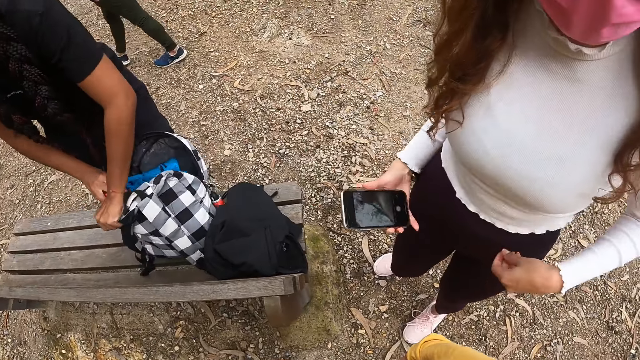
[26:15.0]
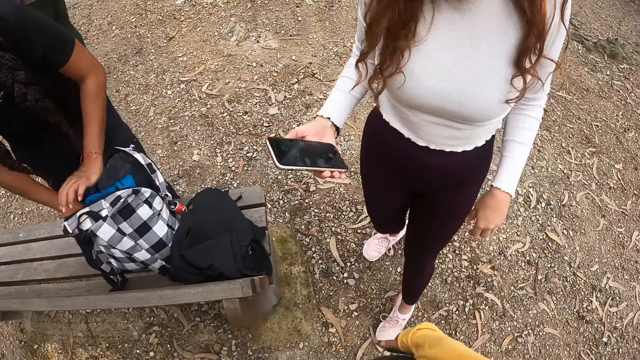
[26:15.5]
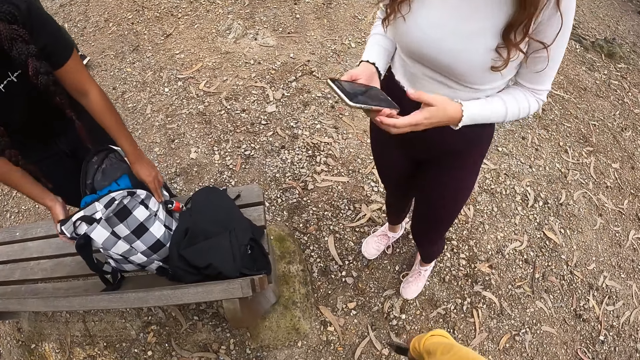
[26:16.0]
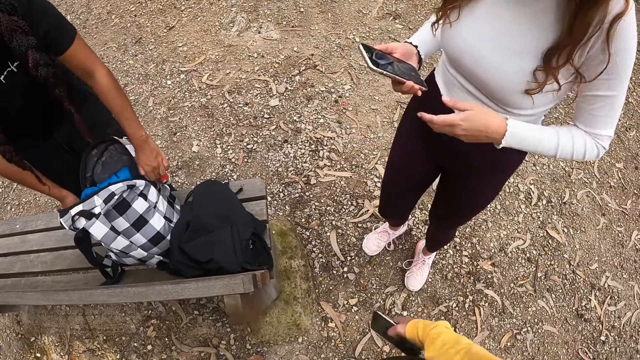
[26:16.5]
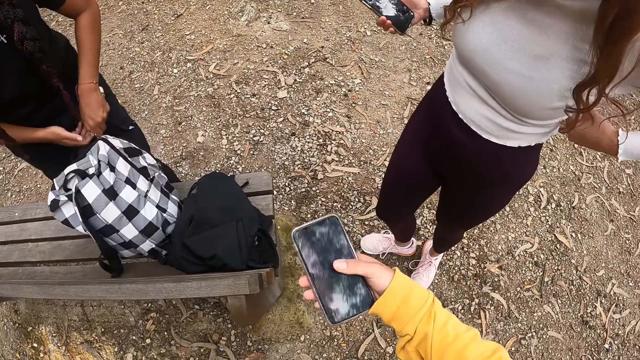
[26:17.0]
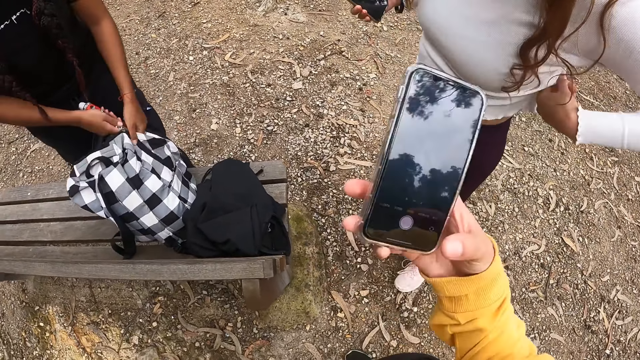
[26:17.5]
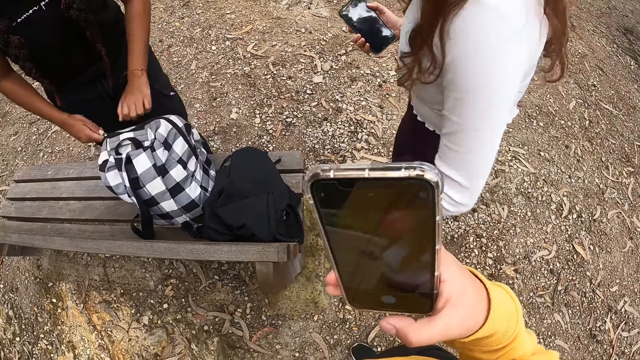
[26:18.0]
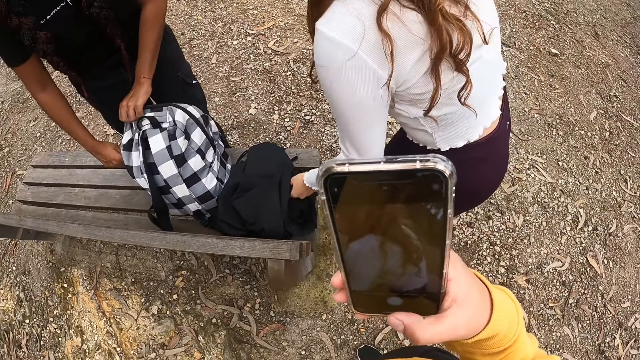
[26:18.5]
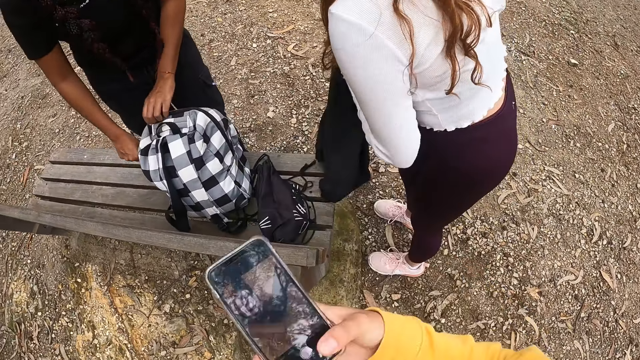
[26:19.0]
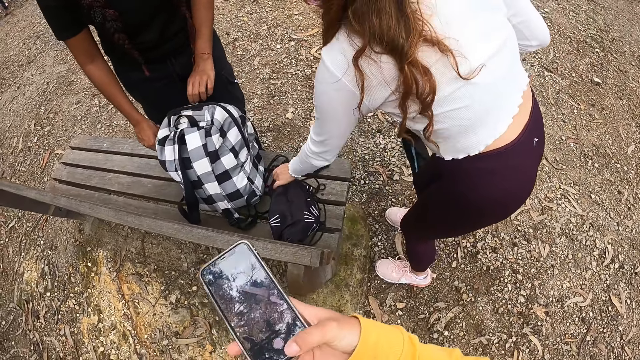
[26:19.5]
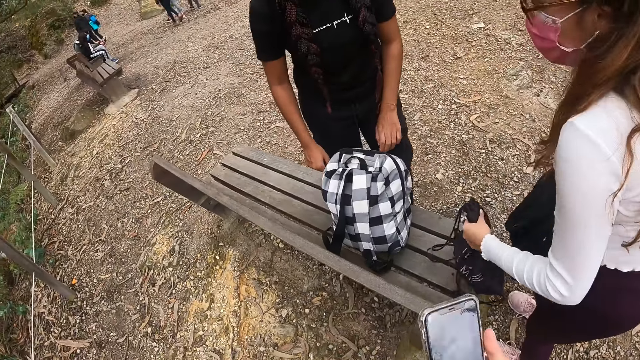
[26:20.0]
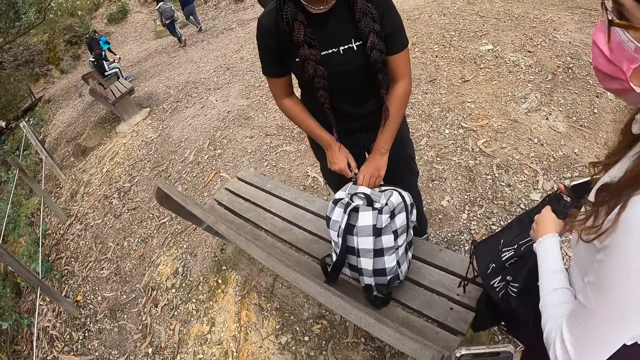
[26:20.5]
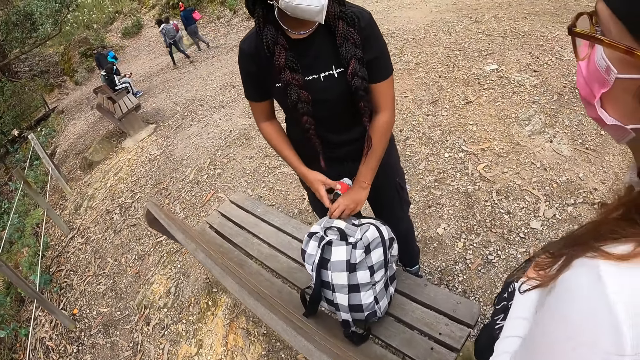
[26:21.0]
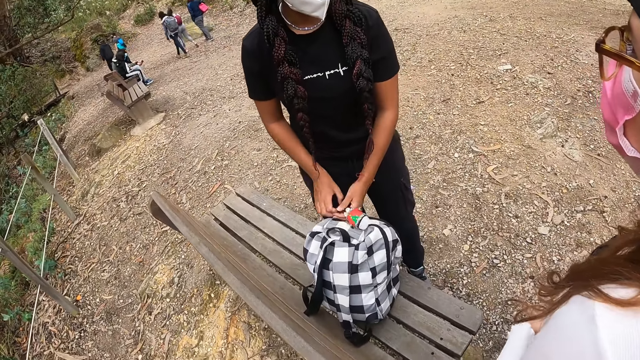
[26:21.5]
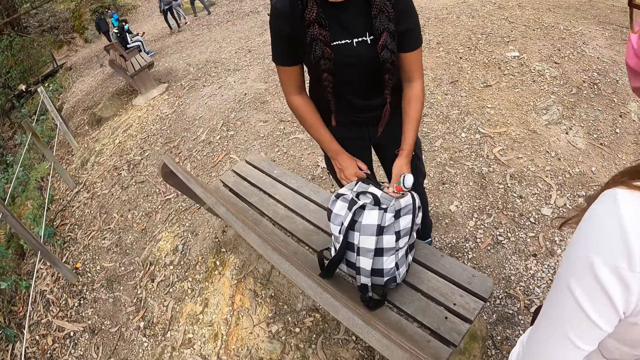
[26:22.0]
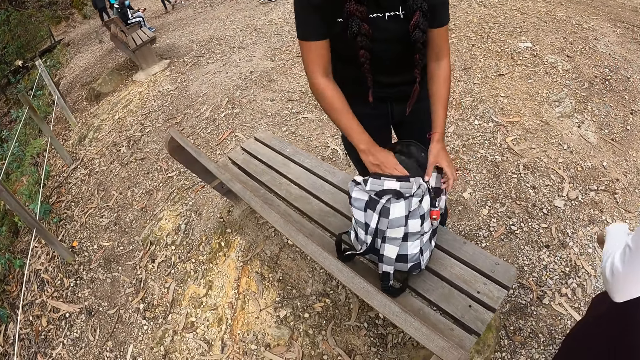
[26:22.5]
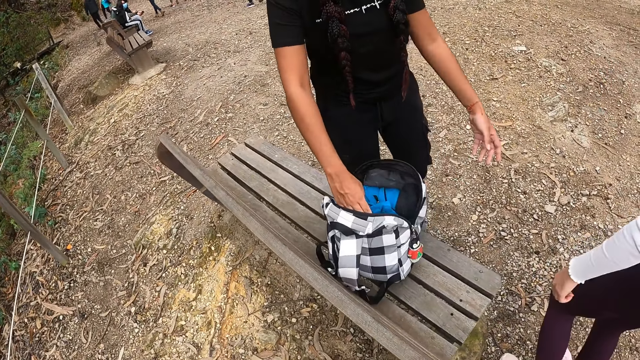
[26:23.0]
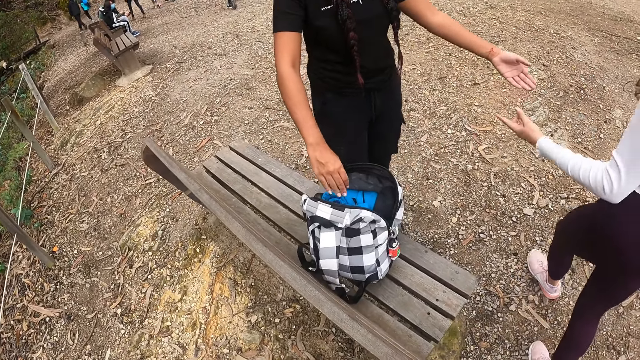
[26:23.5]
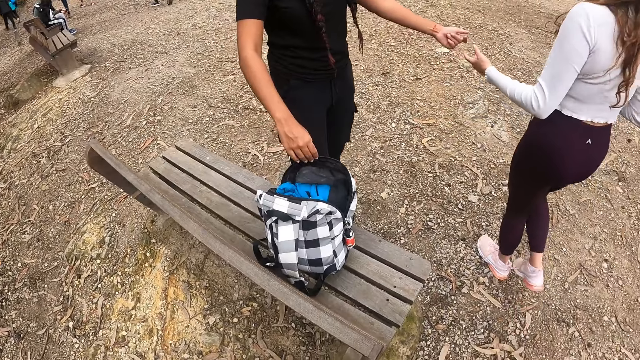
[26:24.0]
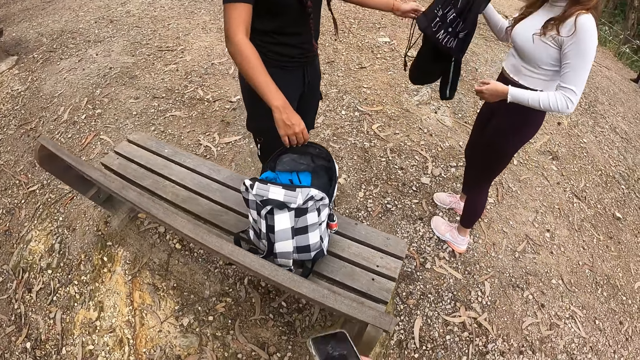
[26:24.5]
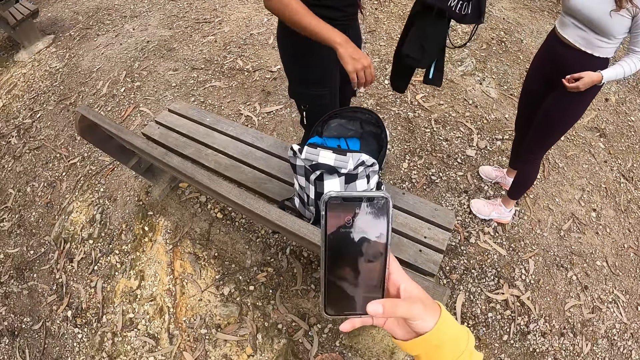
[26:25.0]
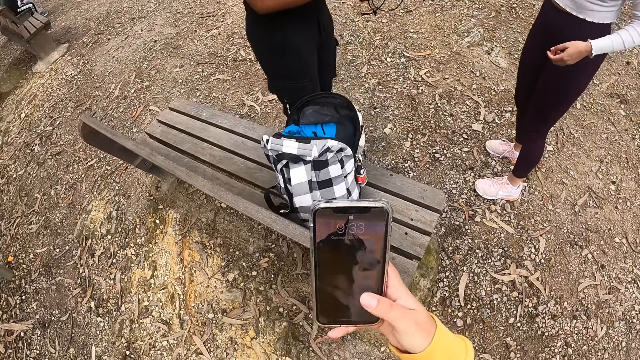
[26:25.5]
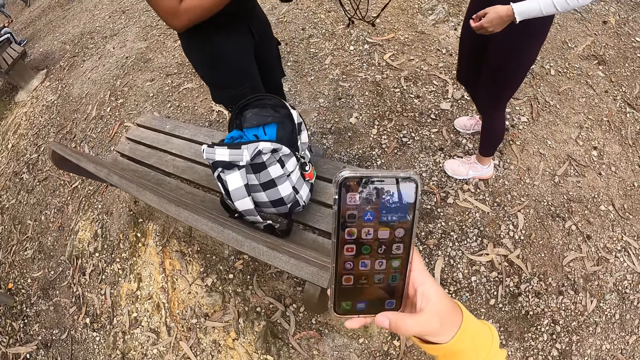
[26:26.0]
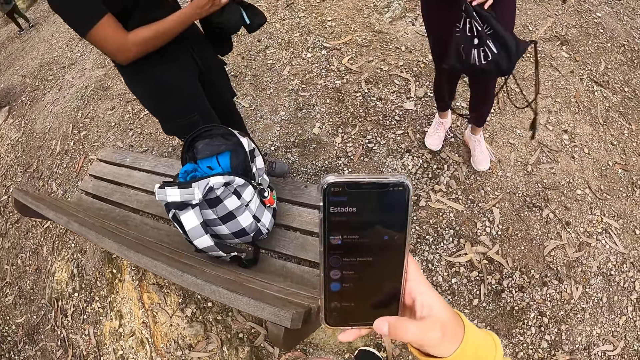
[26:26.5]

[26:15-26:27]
The other woman closes the bag on the chair with both hands. The camera wearer operates the phone with her right hand. The woman picks up the cloth on the chair with her left hand, passes the cloth from her left hand to her right hand, and picks up the bag on the chair with her left hand. The other woman opens the bag on the chair with both hands. The camera wearer looks around. The other woman collects the cloth from the woman with her left hand. The camera wearer operates the phone with her right hand.

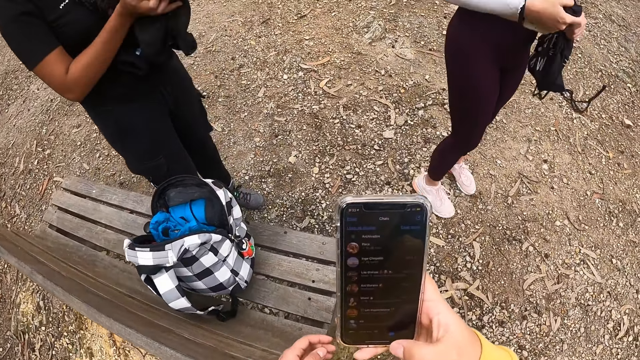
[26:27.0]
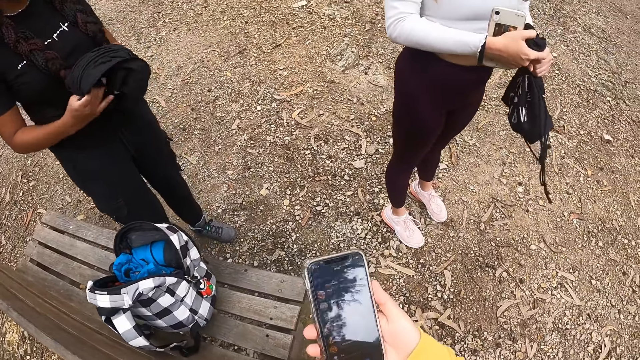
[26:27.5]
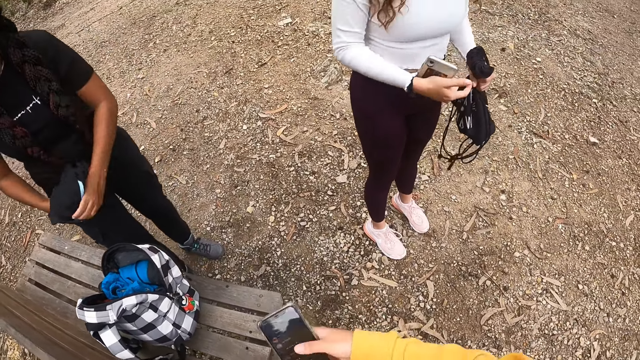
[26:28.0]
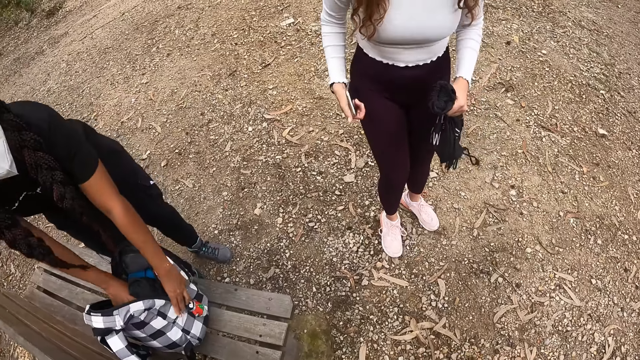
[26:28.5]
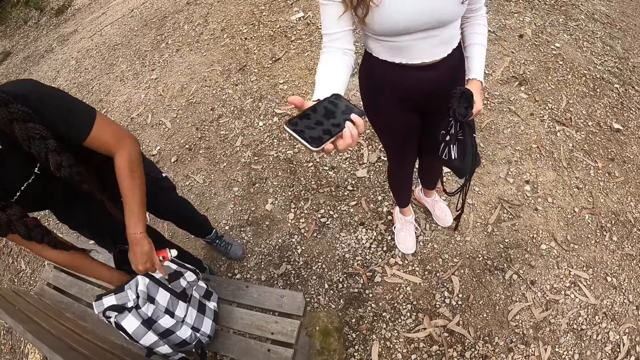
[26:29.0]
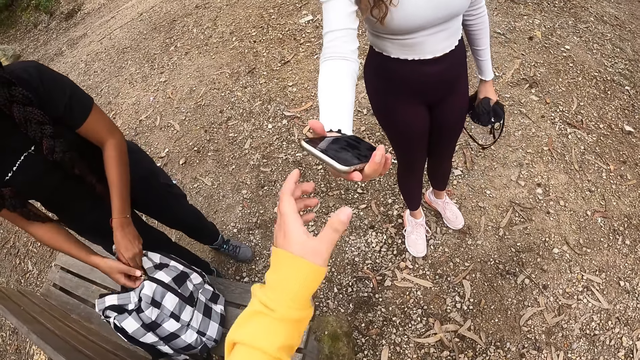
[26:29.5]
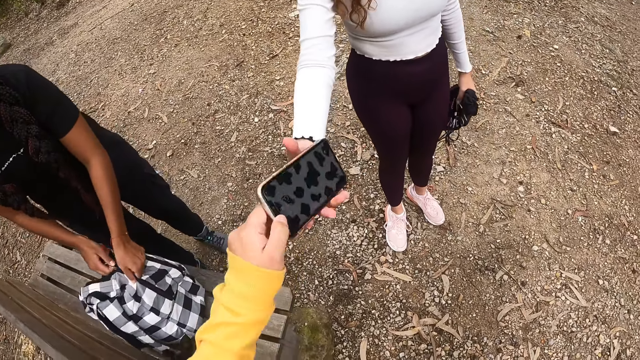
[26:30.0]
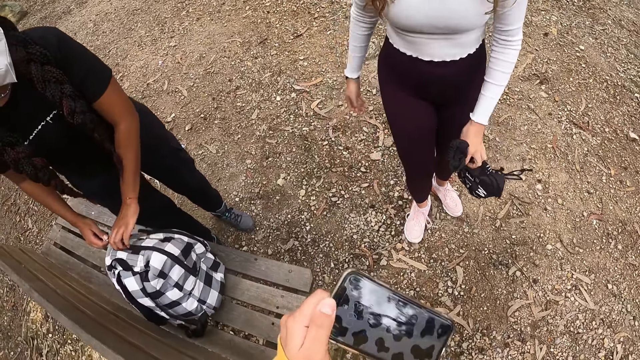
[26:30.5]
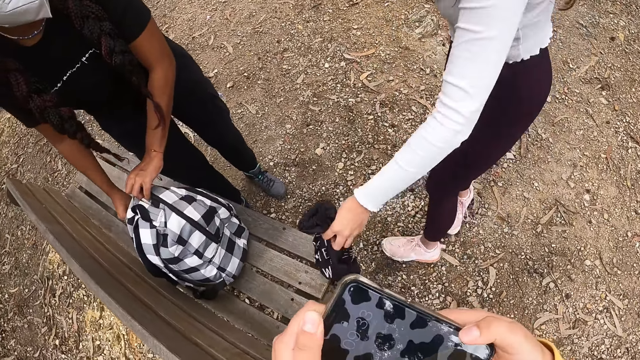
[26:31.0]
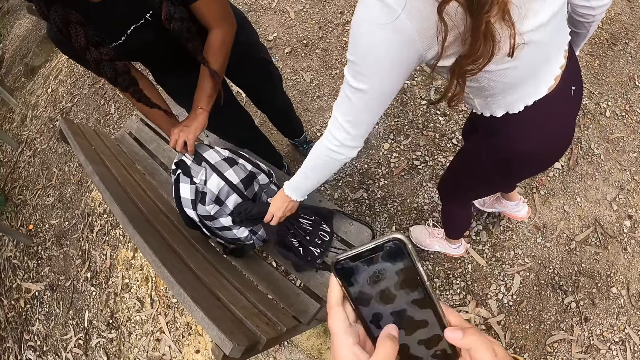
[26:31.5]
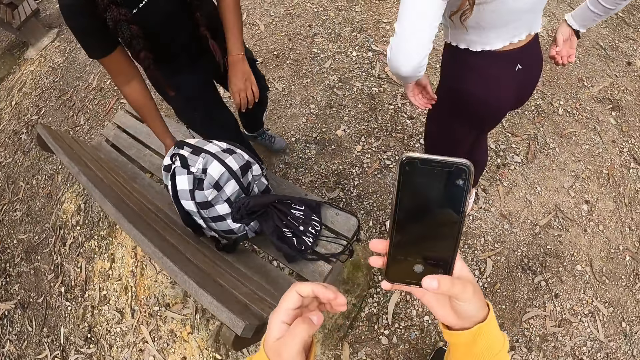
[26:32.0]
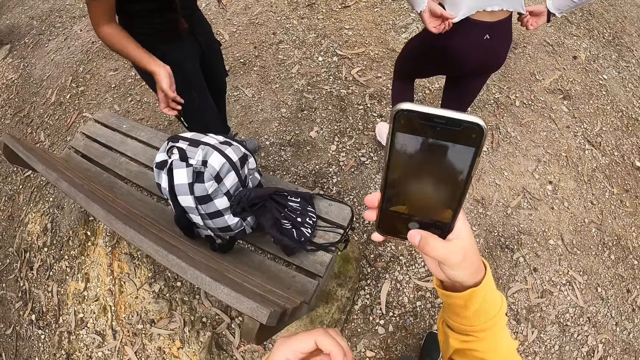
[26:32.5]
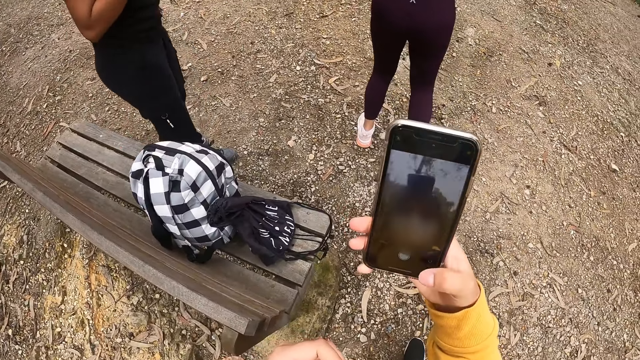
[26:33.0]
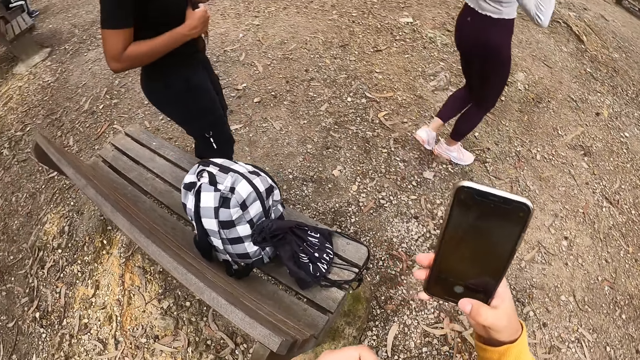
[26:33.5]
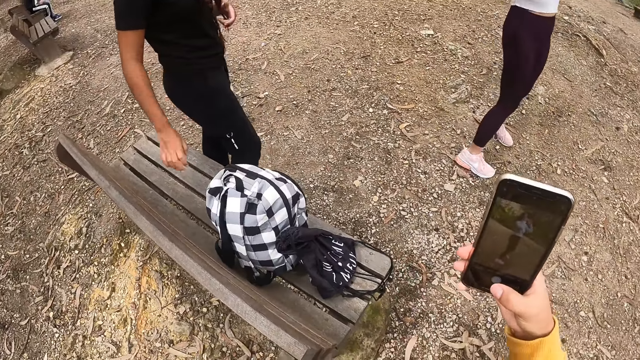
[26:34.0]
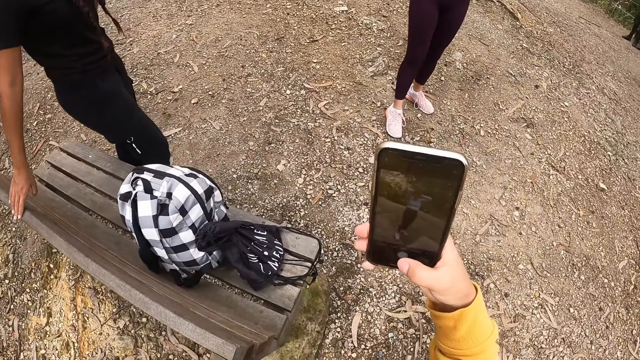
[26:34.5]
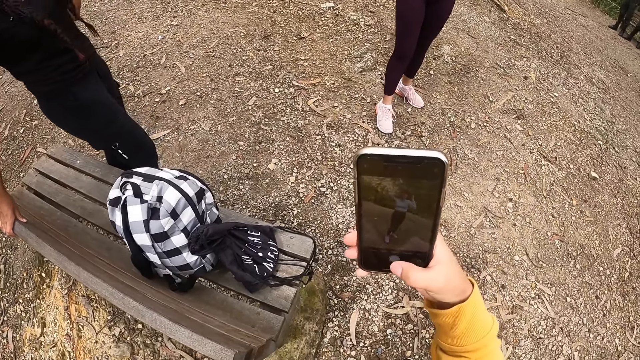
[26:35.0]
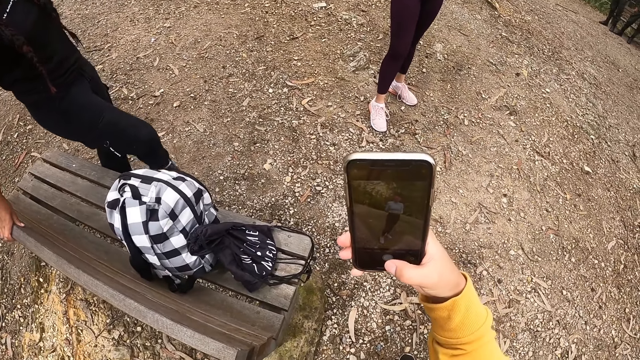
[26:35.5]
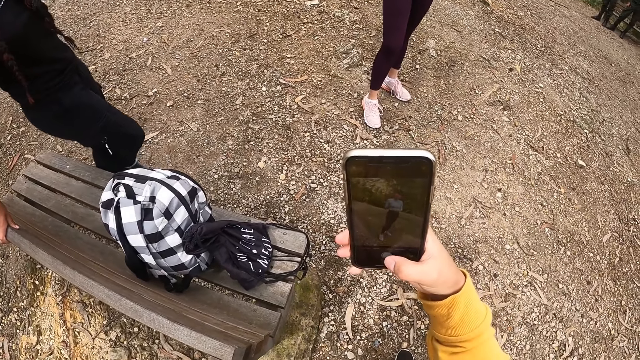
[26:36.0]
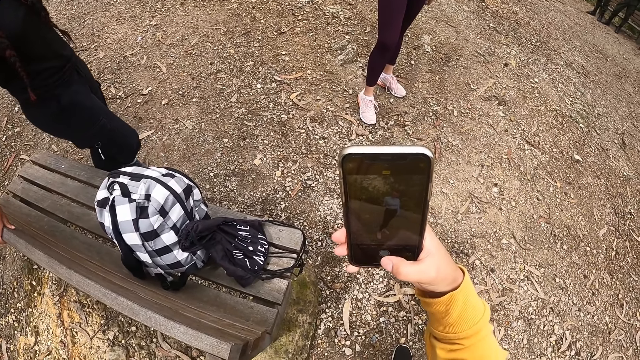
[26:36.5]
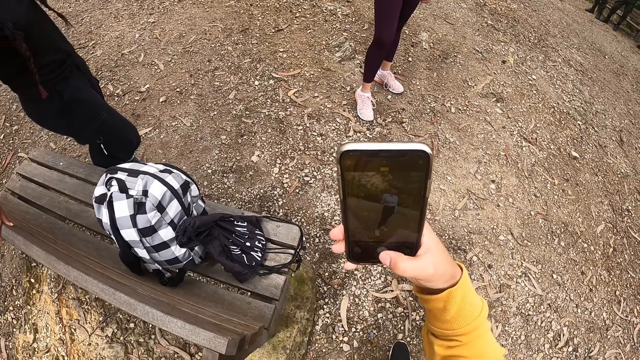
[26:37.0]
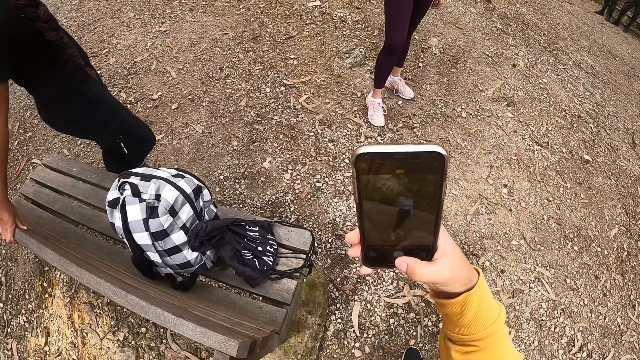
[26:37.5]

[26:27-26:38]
The other woman folds the cloth with both hands, puts the cloth inside the bag on the chair with her left hand, and closes the bag with both hands. The woman passes the phone in her right hand to the camera wearer. The camera wearer collects the phone from the woman with her left hand. The woman drops the bag on the chair with her left hand. The camera wearer uses the phone. She takes a photo of the woman with the phone in her right hand.
